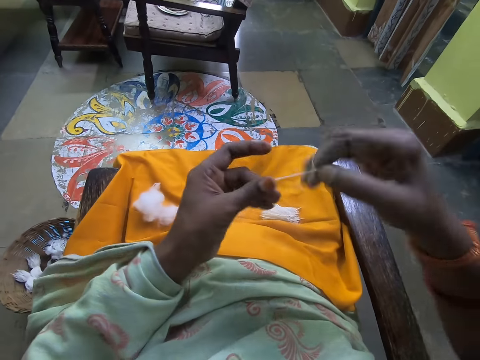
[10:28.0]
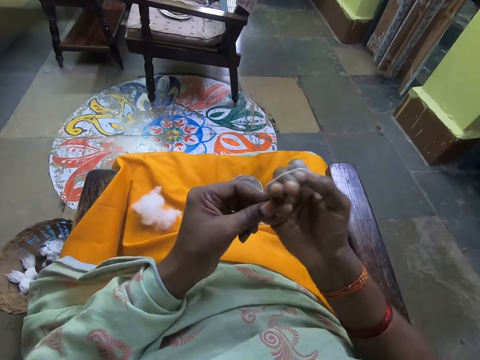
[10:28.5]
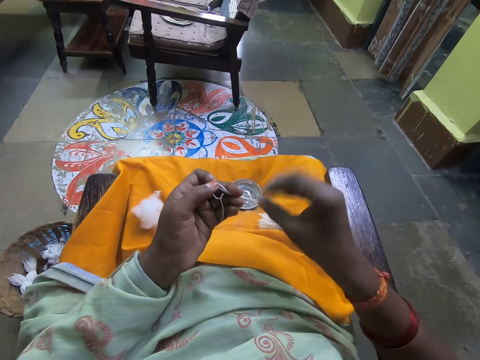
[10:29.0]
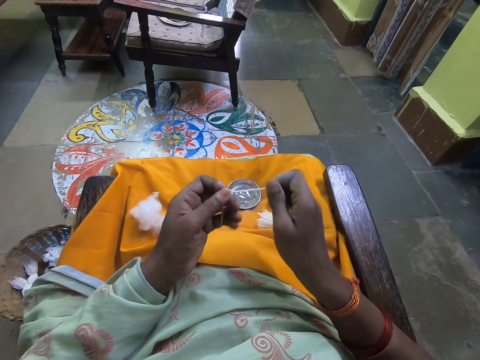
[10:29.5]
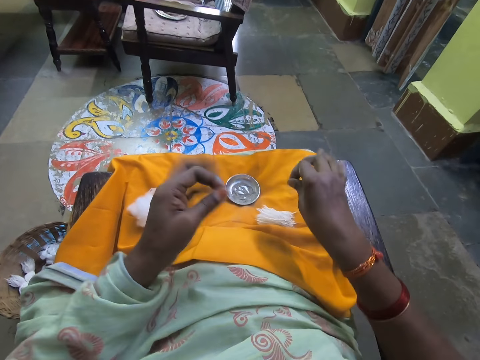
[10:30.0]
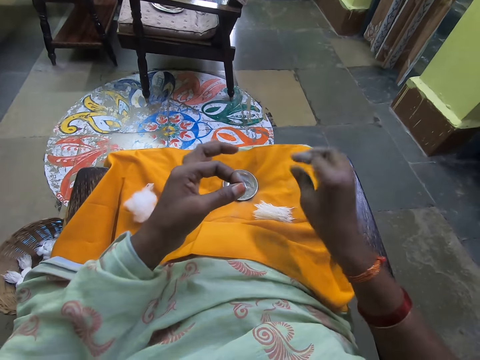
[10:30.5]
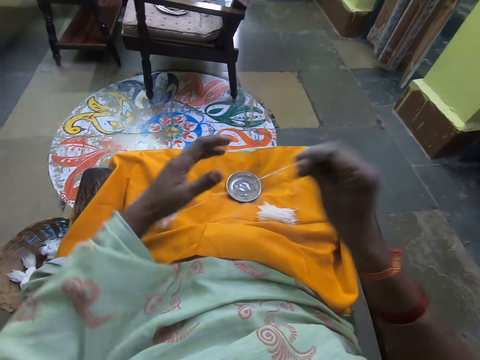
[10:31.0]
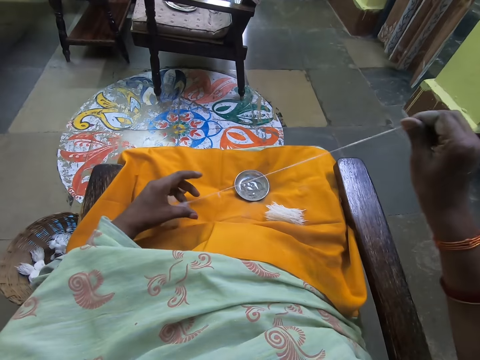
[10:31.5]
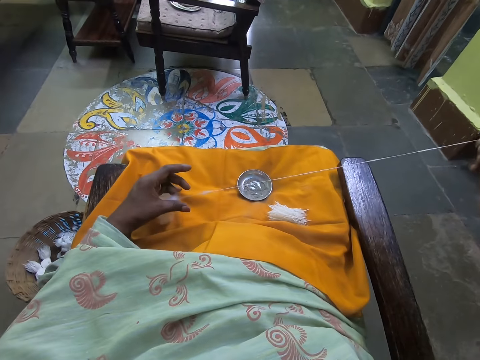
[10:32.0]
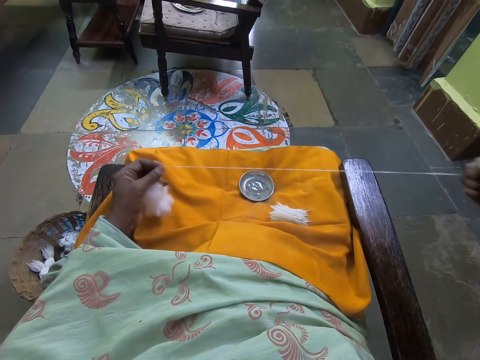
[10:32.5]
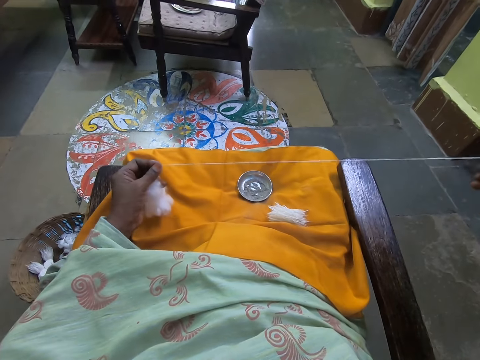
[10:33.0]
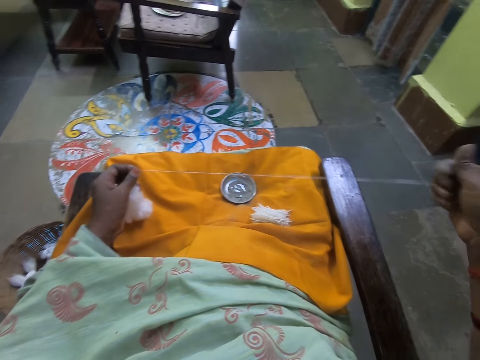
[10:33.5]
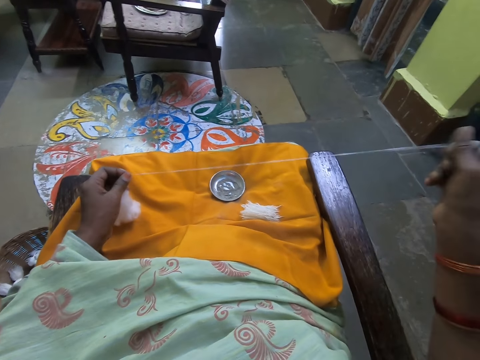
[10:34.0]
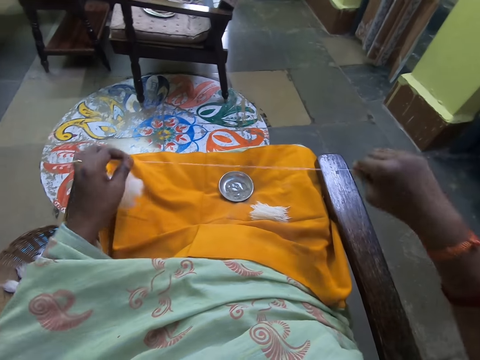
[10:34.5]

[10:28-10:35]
The camera wearer folds the wool or cotton together with both hands. She cuts the wool with her right hand from the wool in her left hand. She drops the wool in her right hand on her lap. She drags some wool with her right hand from the wool on her lap. She holds the wool on her lap with her left hand. She ties the cotton. She folds the wool together with her right hand.

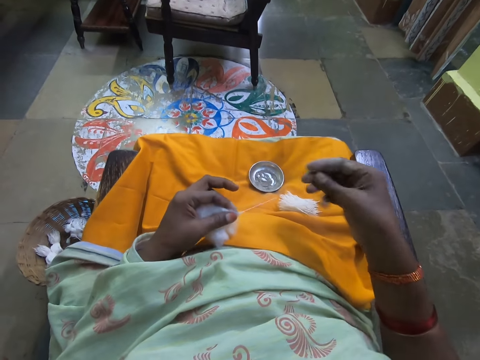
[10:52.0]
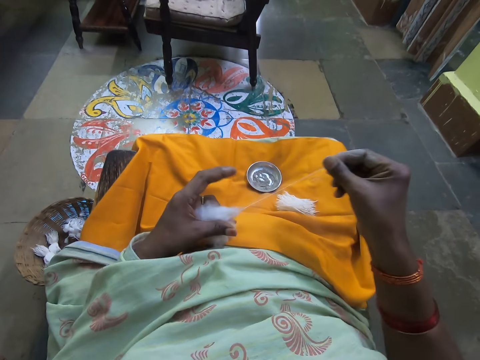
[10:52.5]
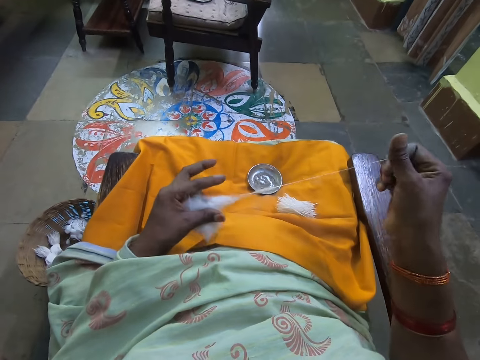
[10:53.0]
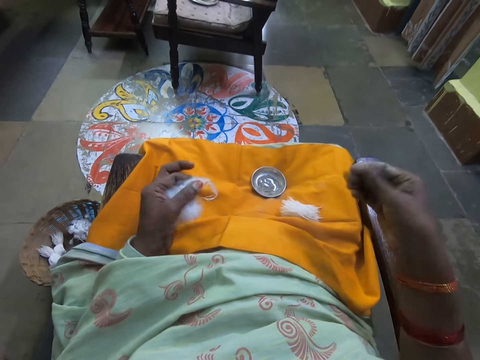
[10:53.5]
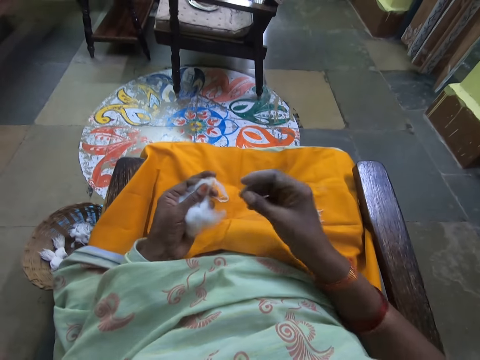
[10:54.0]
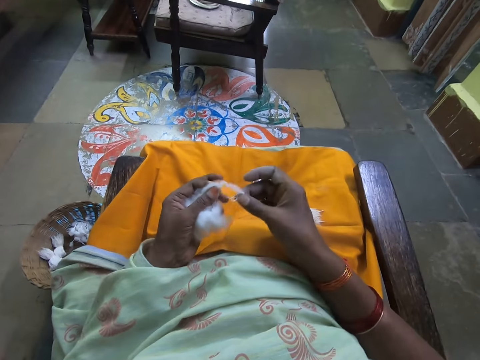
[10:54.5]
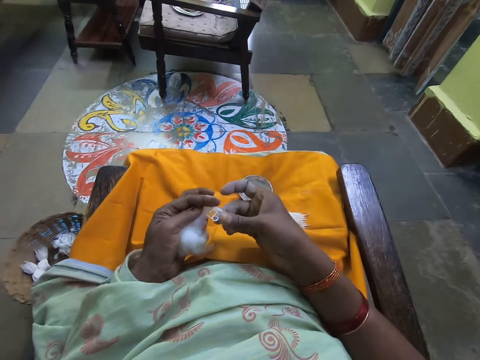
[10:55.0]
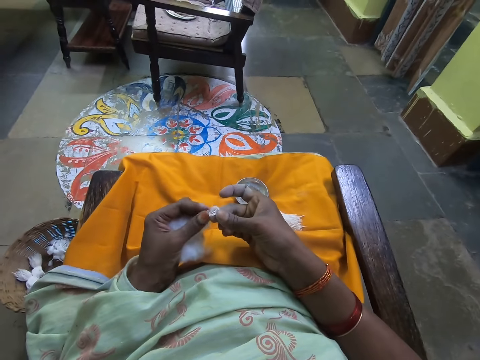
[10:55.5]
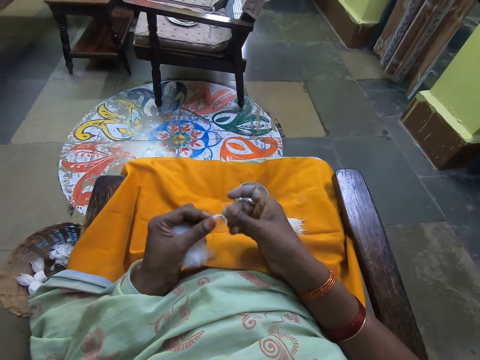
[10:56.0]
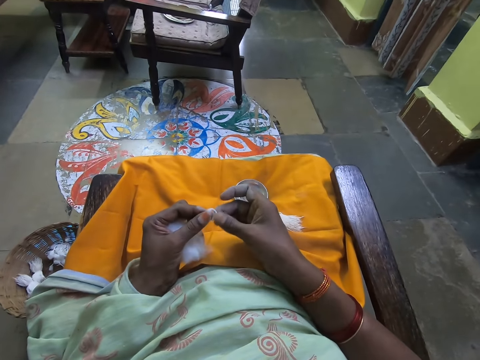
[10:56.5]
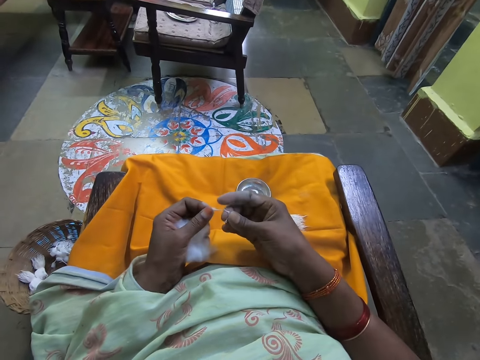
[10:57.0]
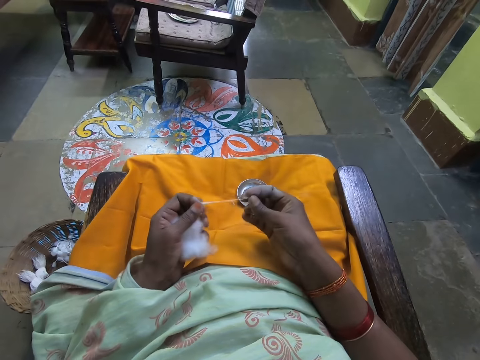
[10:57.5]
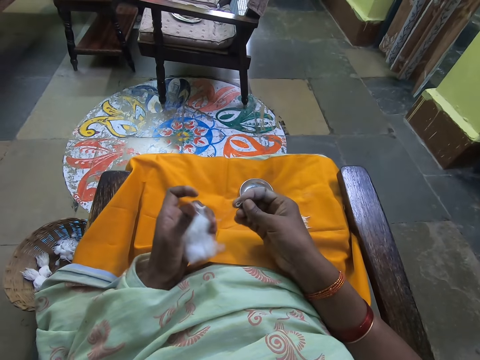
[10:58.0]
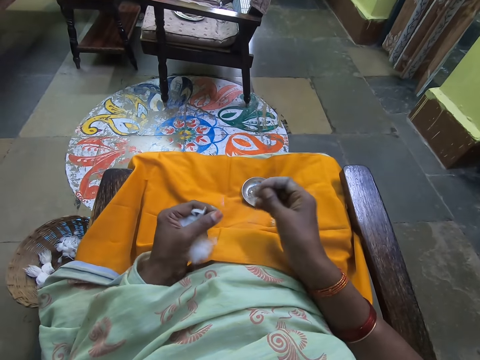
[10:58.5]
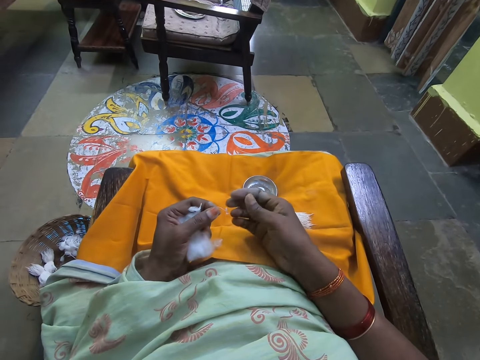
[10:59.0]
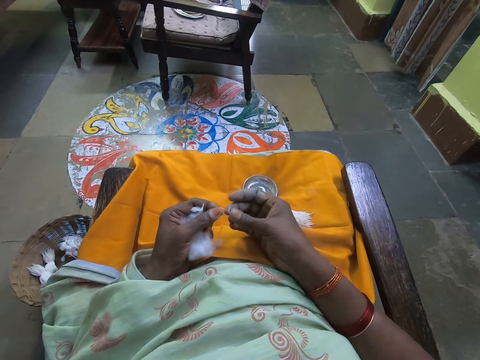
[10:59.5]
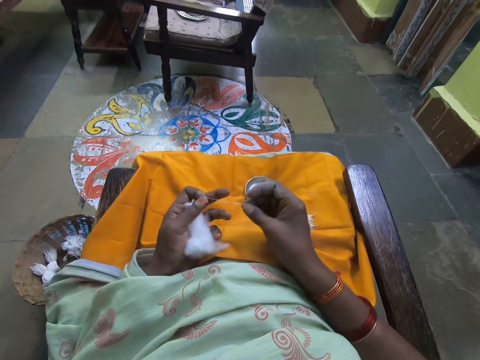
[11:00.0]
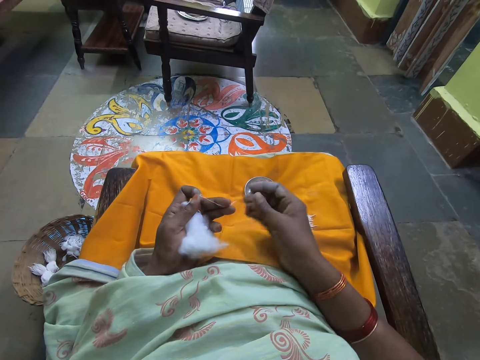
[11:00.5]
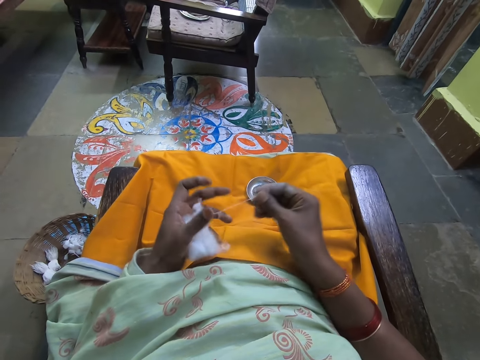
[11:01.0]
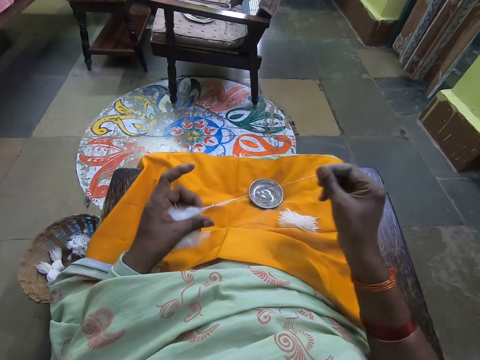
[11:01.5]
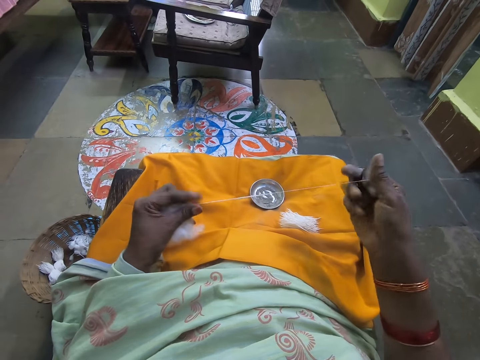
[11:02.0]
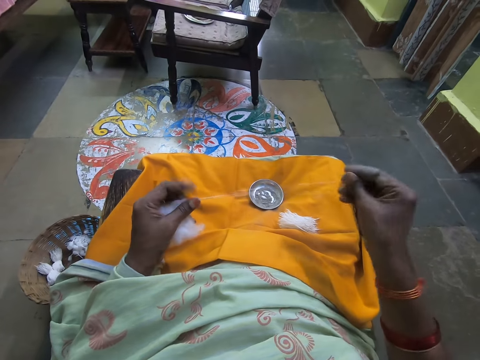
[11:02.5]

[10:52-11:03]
The camera wearer ties the cotton or wool. She adjusts the wool in her left hand with her right hand. She talks with a lady. She pulls the cotton. The lady talks with the camera wearer. The camera wearer drags some wool with her right hand from the wool on her lap.

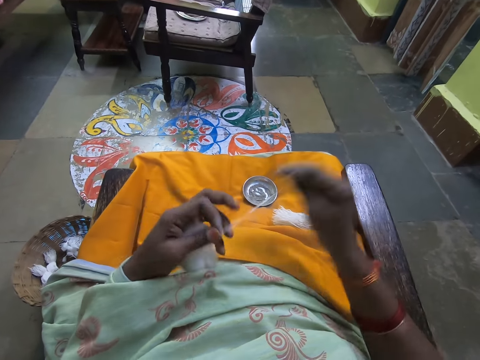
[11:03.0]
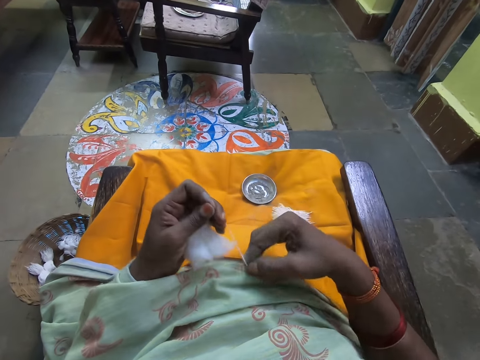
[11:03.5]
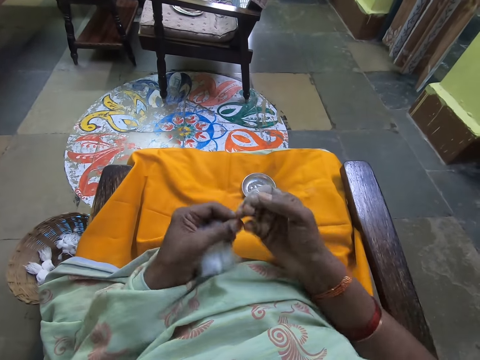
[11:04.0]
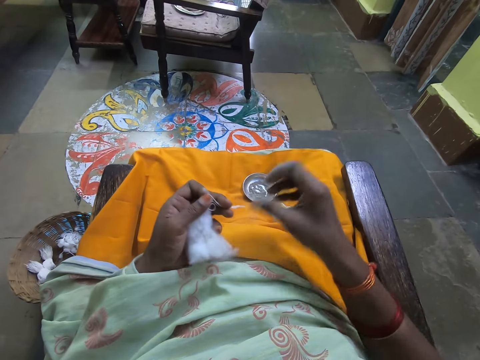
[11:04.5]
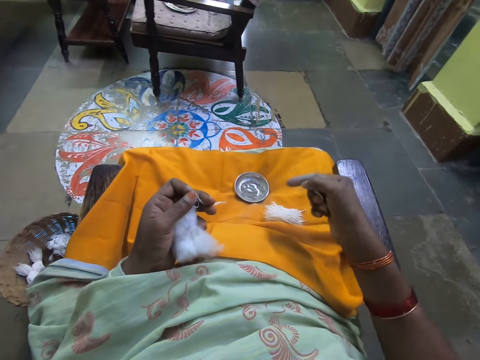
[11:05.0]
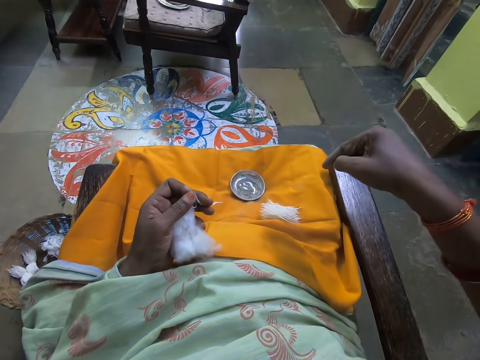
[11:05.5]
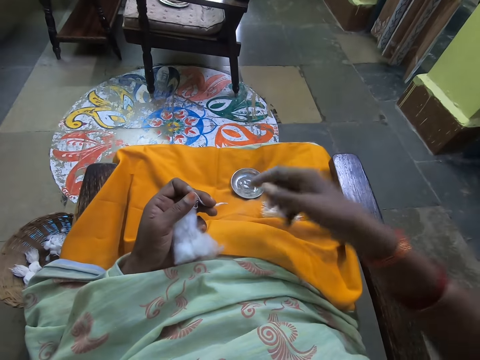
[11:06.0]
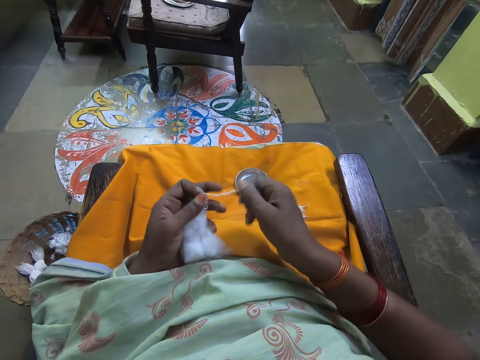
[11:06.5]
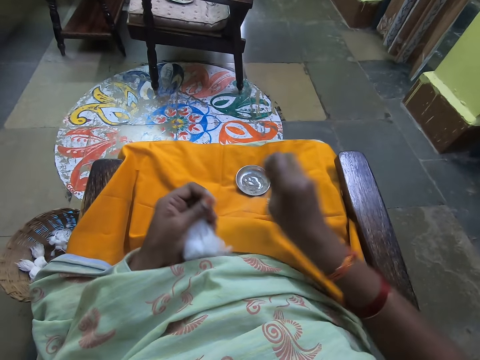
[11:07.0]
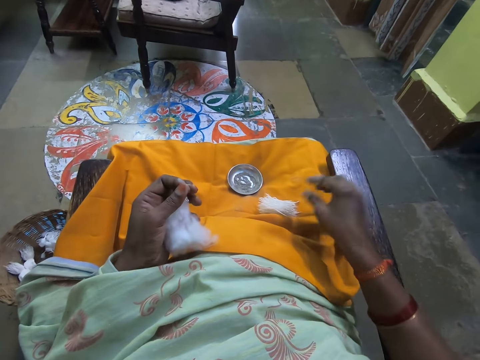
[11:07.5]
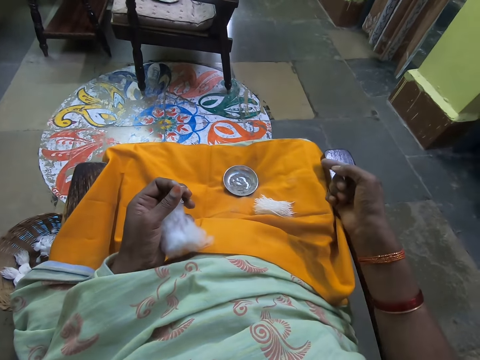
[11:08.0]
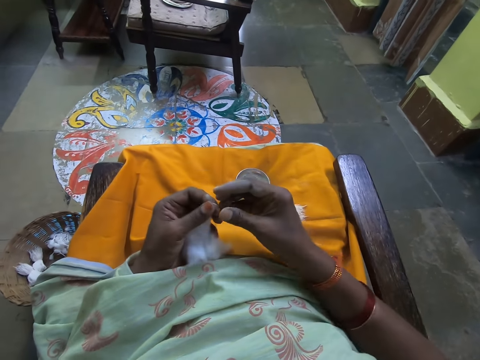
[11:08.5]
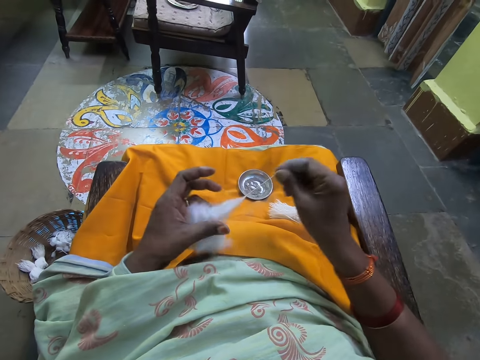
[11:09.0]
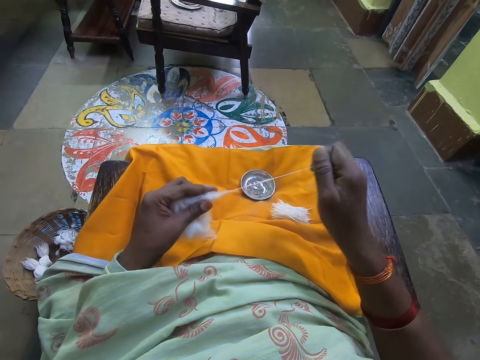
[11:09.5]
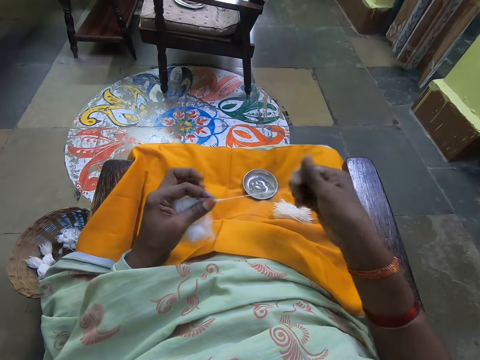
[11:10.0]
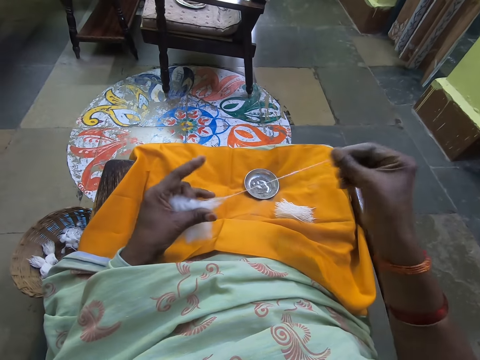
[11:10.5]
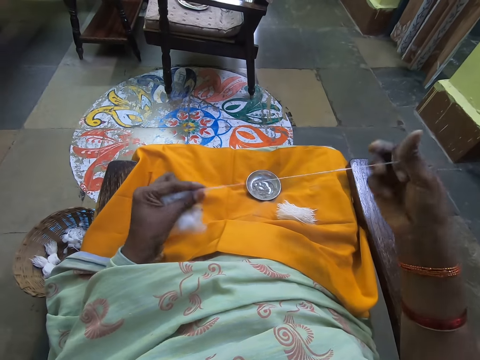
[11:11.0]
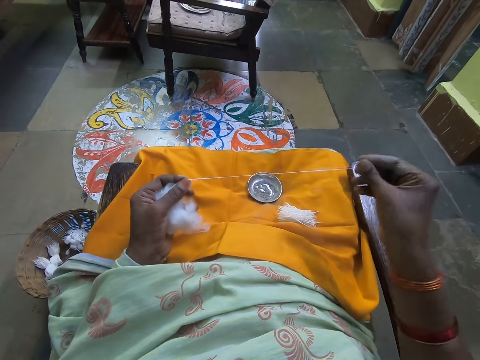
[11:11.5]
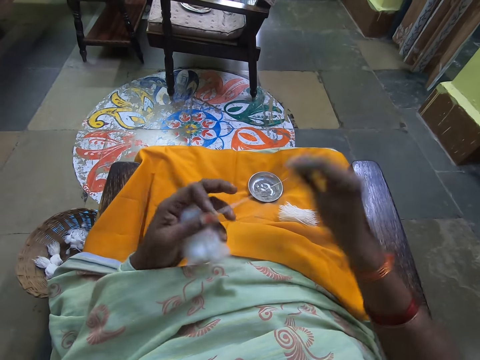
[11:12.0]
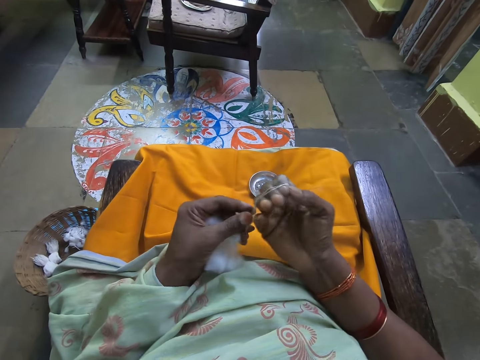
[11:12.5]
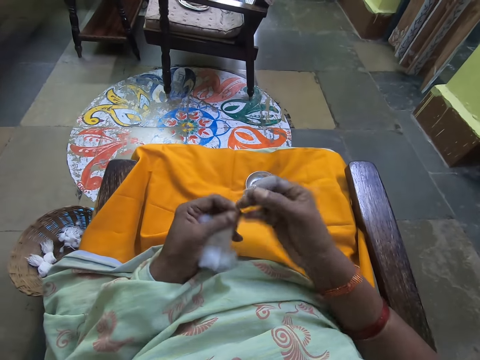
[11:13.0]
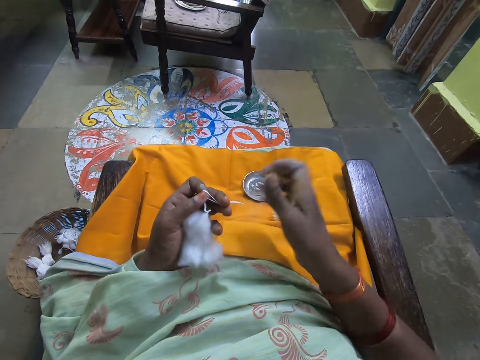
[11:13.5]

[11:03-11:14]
The camera wearer ties the cotton or wool. She folds the wool together with her right hand. She folds the wool together with both hands. She stretches her right hand. She lifts her hand. A woman converses with the camera wearer. The camera wearer cuts the wool with her right hand from the wool in her left hand. She converses with the woman. She drags some wool with her right hand from the wool in her left hand. She folds the wool together with her right hand. She ties the cotton. She folds the wool together with both hands.
